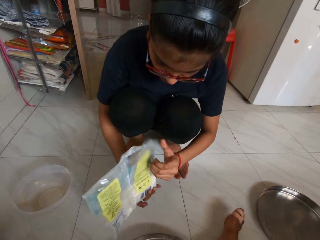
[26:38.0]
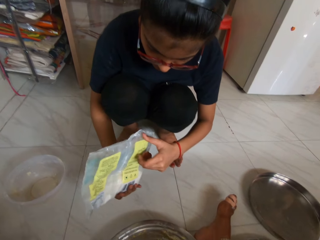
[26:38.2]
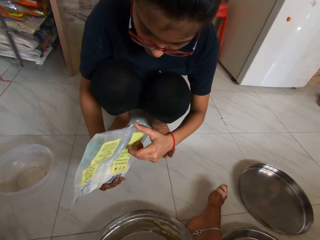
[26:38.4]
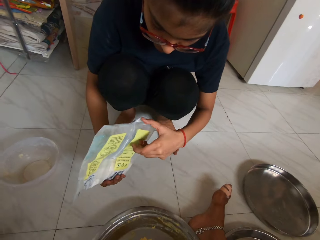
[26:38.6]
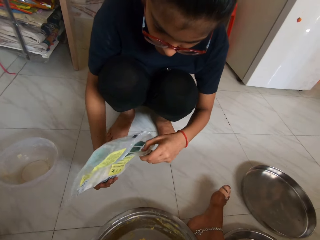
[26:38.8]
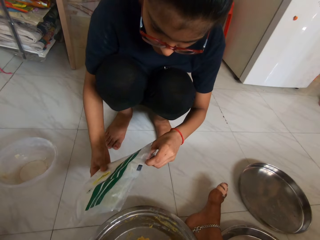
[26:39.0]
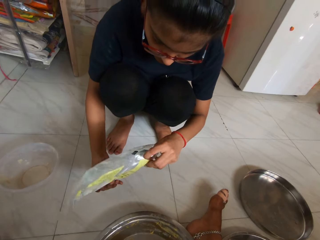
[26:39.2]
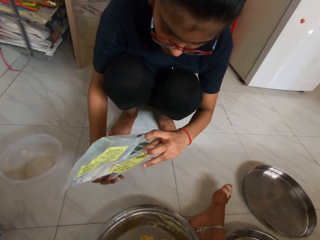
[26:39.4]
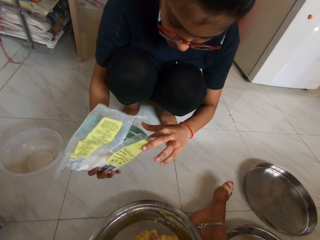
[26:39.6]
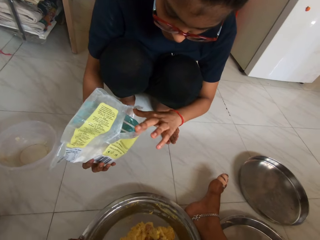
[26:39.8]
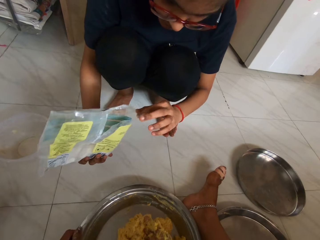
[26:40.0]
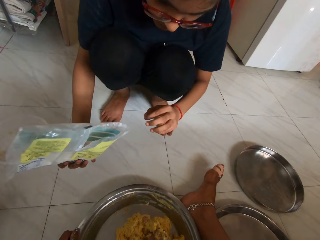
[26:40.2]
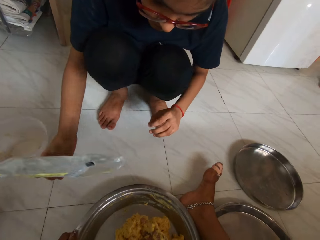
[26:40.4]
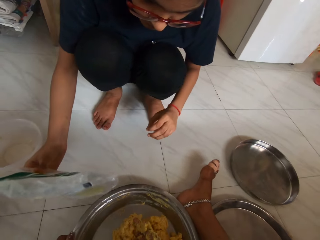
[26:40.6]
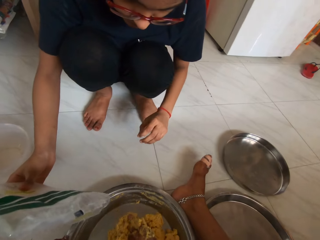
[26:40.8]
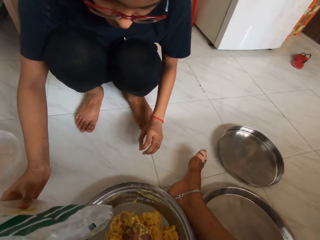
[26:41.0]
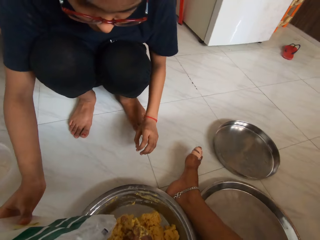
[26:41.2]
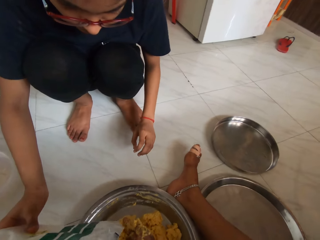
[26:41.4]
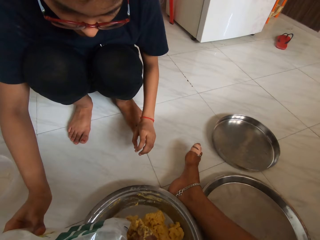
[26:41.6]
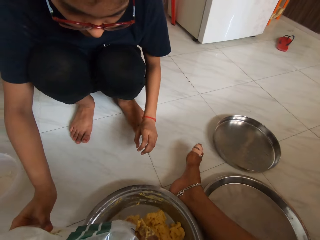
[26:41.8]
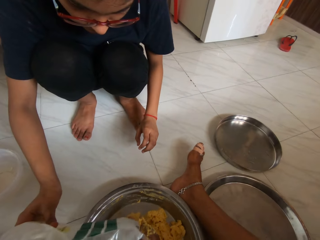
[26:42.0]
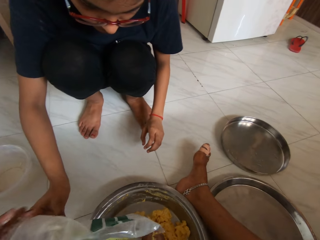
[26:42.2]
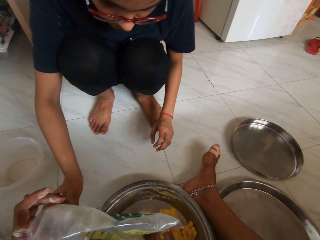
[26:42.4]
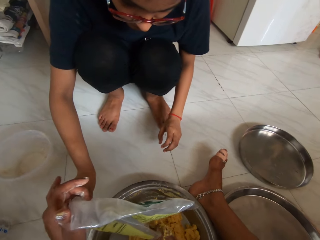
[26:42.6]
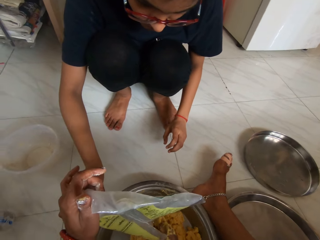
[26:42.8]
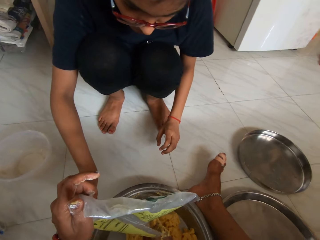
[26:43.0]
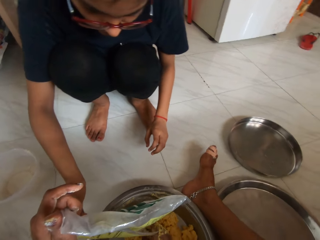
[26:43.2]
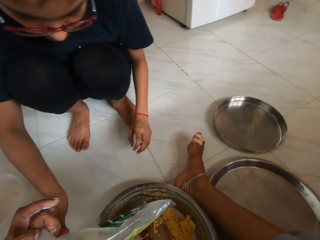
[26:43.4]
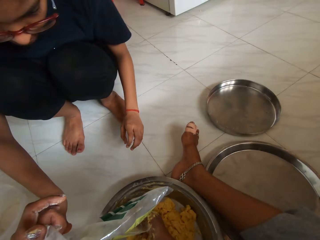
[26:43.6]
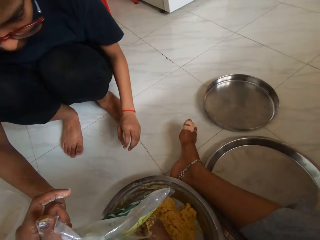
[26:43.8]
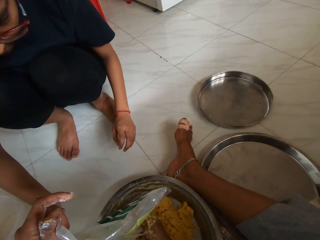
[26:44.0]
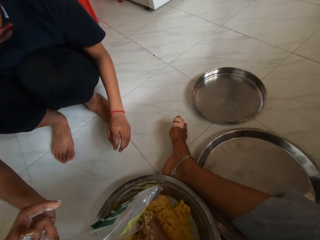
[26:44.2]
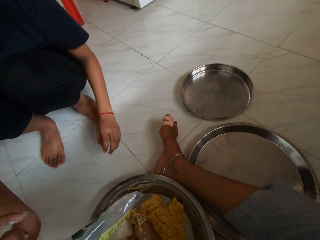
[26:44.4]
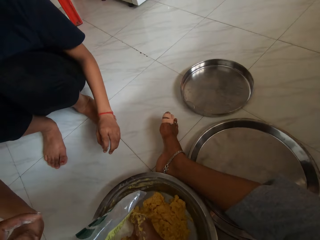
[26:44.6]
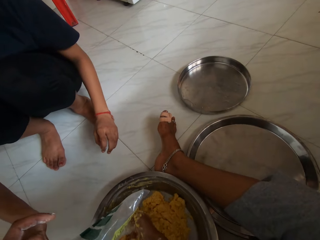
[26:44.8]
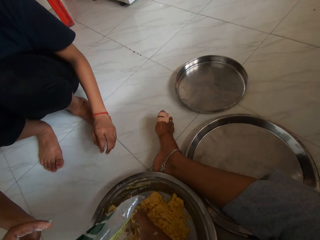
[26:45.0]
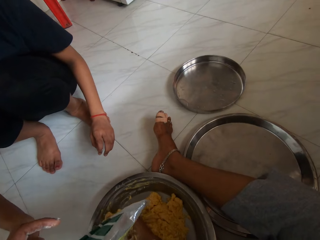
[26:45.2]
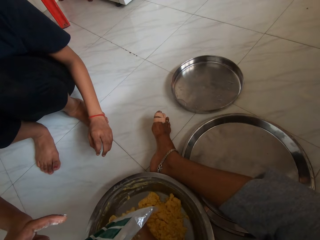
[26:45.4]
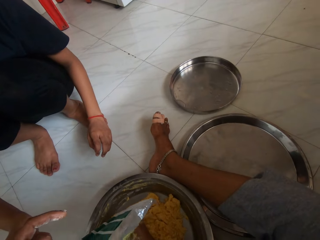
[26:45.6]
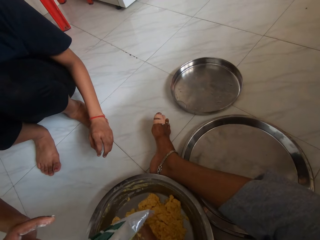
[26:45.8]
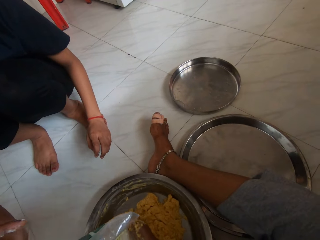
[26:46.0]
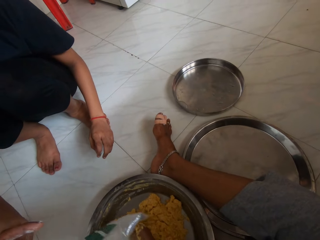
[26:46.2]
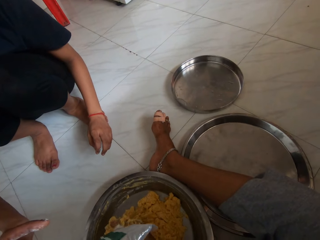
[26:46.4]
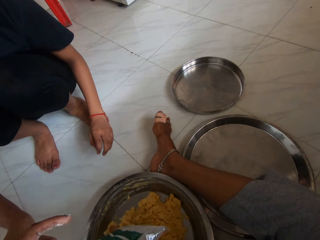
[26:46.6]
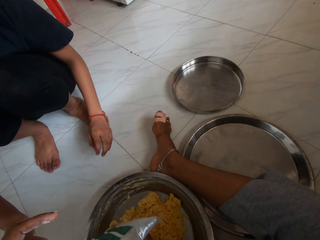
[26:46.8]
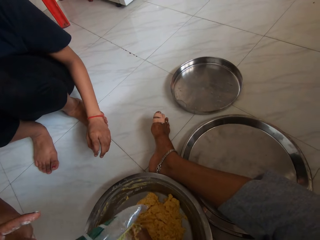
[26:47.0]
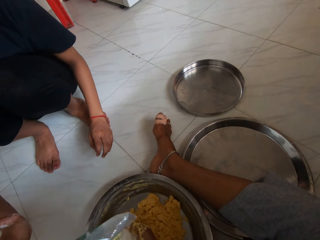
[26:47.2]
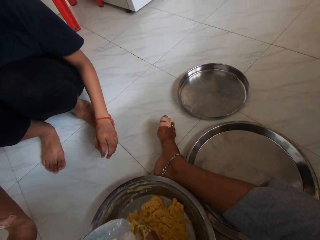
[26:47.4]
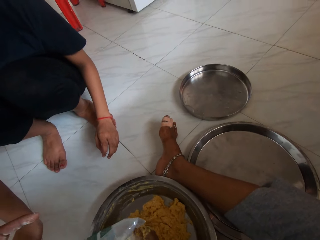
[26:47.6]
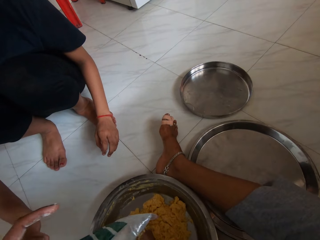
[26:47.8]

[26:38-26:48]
The lady pours seasoning from the sachet in her right hand on the dough in the tray. The camera wearer tilts the sachet in the right hand of the lady with her left hand.

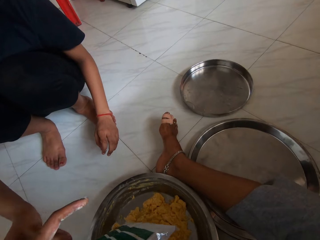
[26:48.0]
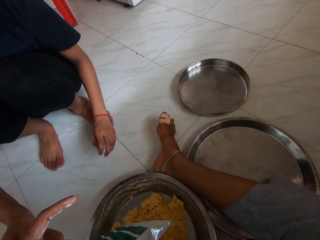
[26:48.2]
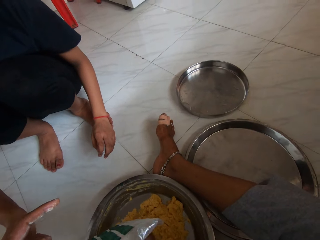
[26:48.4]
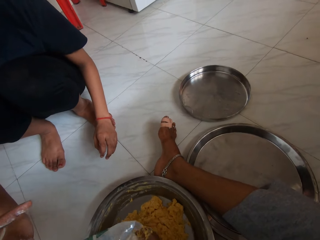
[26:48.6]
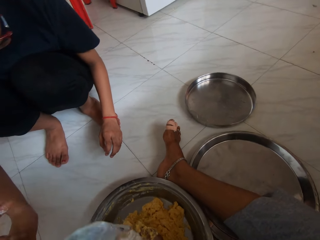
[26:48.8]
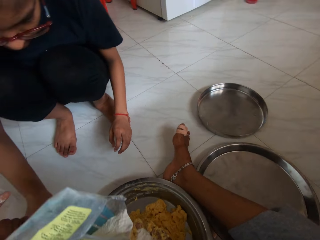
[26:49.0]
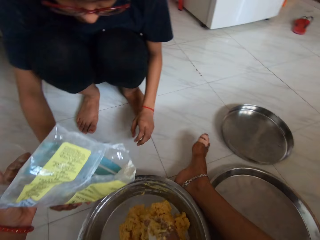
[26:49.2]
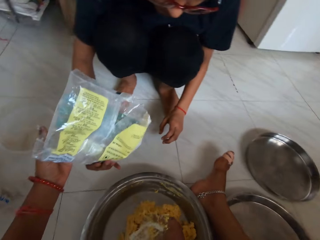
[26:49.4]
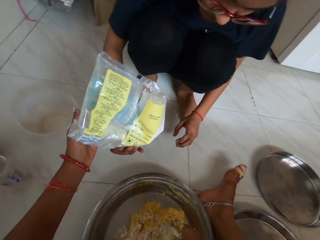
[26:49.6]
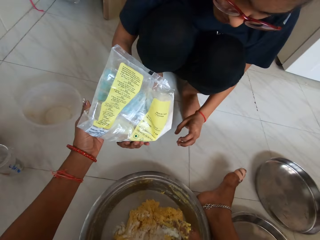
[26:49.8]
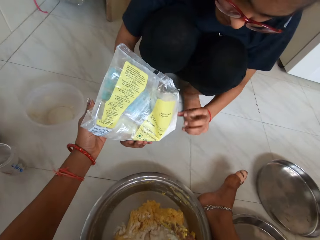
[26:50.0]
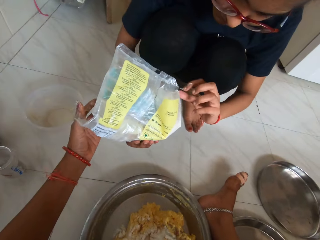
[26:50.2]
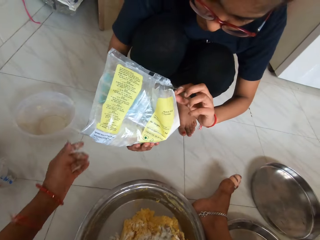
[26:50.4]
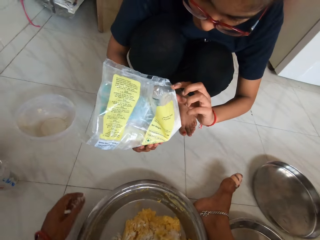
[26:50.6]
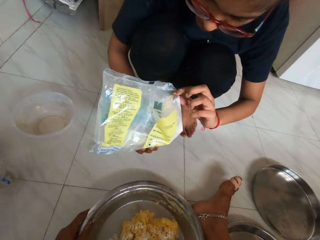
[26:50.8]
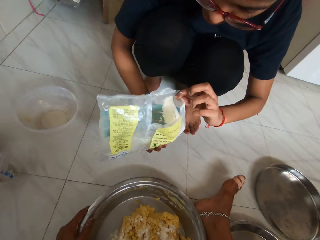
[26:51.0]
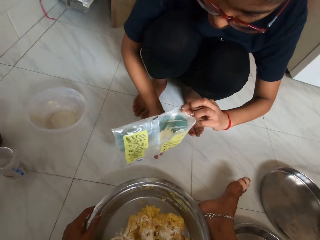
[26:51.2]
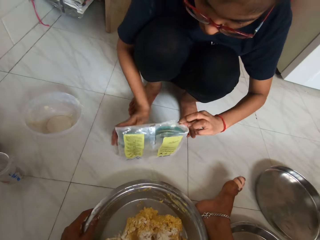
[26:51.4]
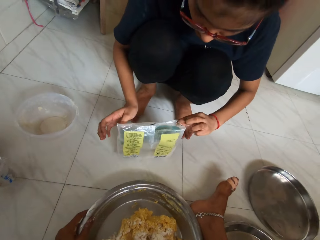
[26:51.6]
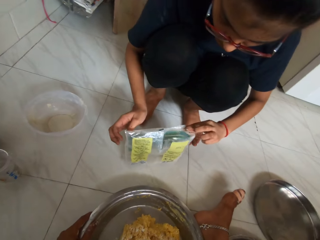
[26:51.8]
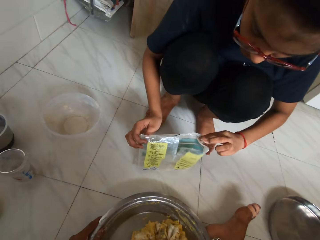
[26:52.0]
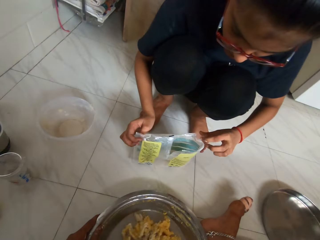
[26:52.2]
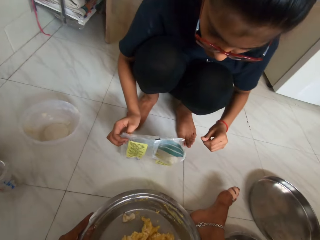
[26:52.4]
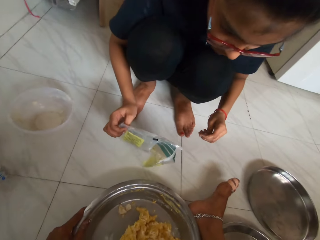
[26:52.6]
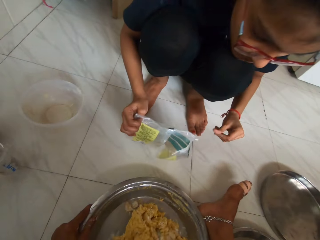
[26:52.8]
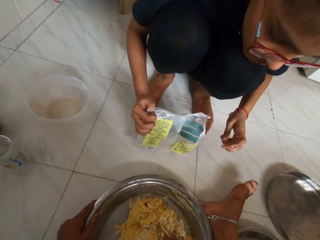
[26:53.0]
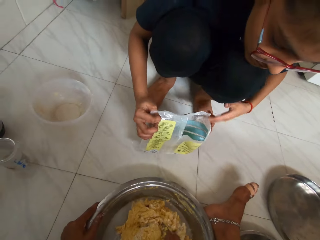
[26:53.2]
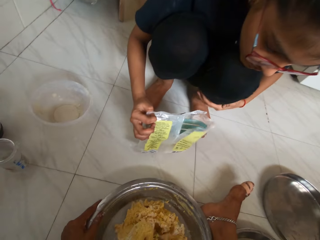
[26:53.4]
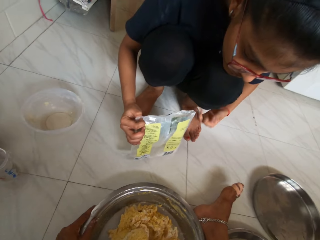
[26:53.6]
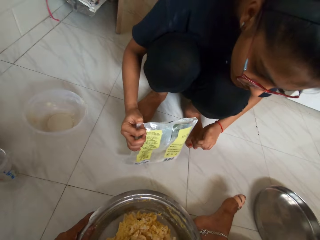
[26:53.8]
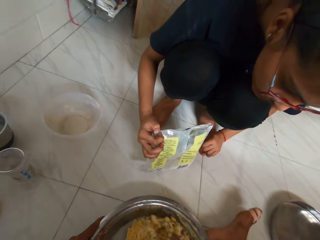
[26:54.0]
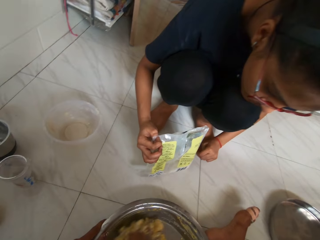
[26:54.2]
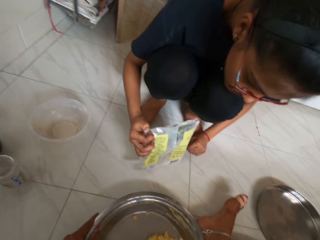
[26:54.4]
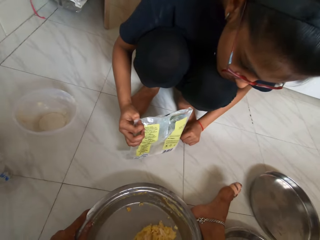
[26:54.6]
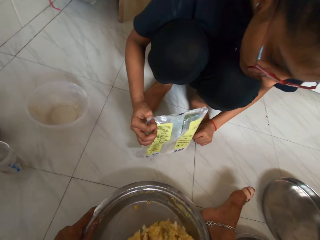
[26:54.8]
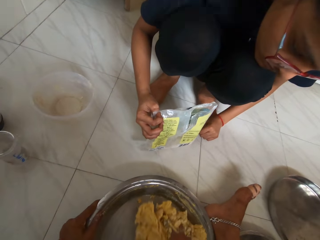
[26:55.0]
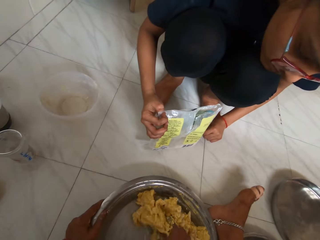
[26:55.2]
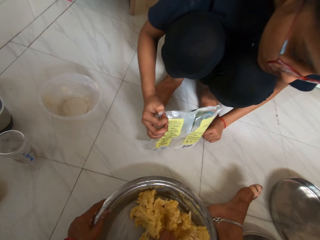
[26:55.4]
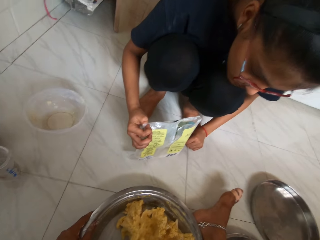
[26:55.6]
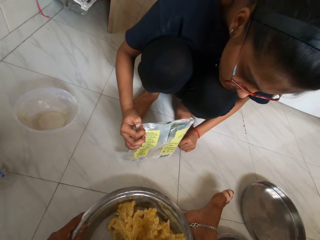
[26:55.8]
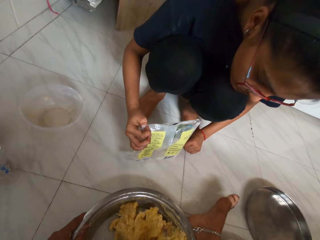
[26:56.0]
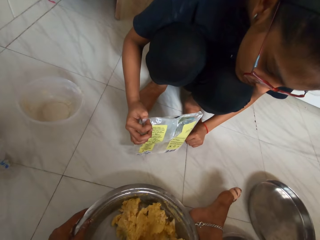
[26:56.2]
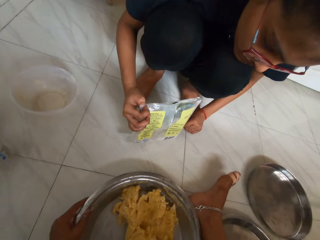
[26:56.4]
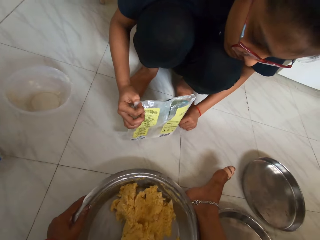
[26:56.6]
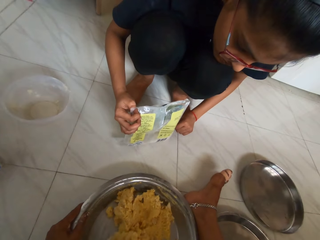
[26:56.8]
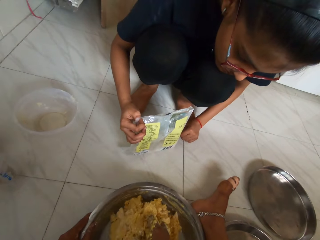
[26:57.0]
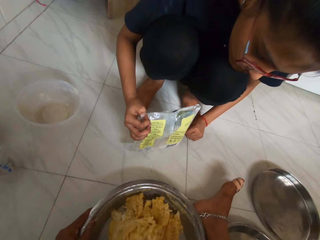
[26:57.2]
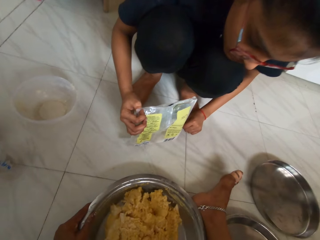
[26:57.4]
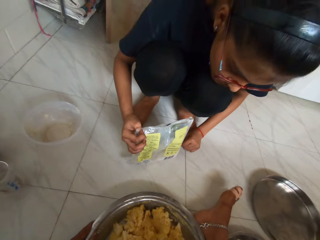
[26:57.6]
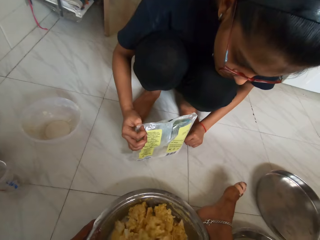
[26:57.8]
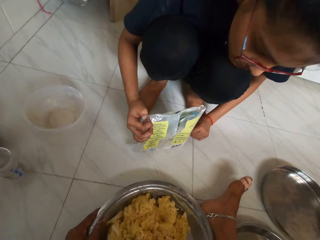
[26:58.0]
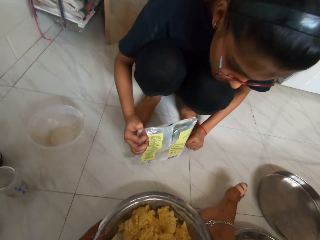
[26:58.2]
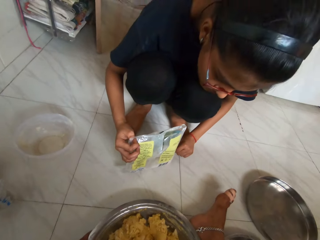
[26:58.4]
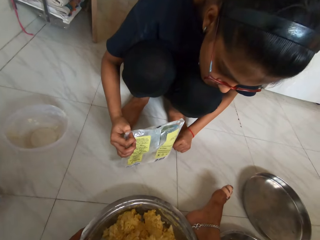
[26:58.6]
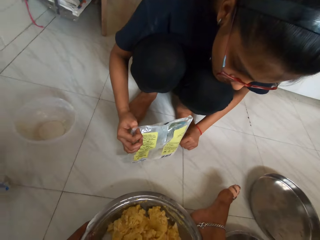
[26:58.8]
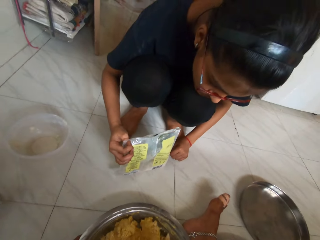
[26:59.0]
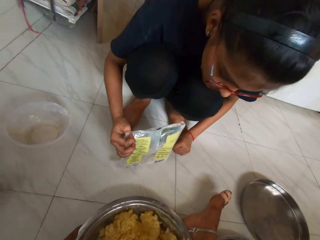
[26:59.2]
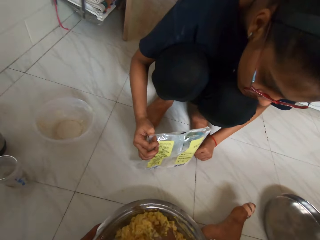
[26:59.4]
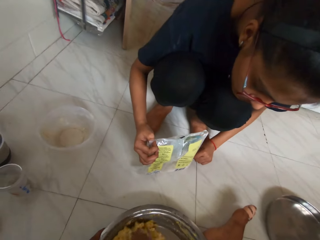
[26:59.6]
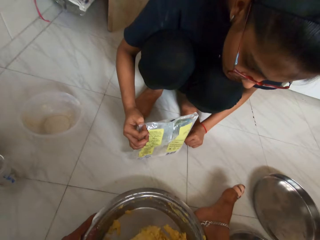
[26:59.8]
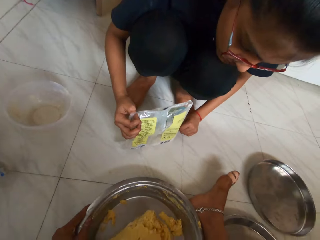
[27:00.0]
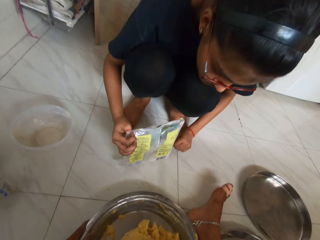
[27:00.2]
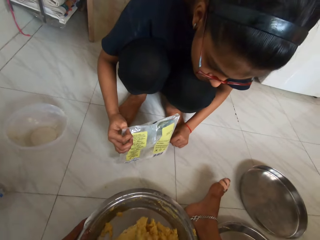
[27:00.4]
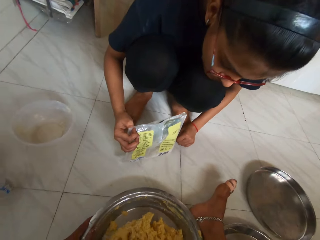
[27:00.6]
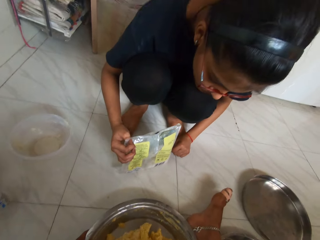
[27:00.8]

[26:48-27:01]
The camera wearer hands the sachet to the lady. The lady adjusts the sachet in her hands. The camera wearer mixes the seasoning with the dough in the tray with her right hand. She mixes the flour.
